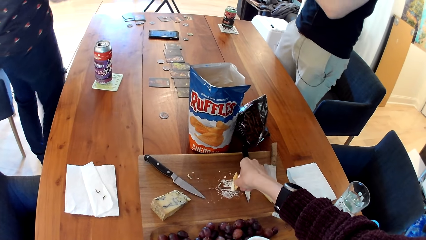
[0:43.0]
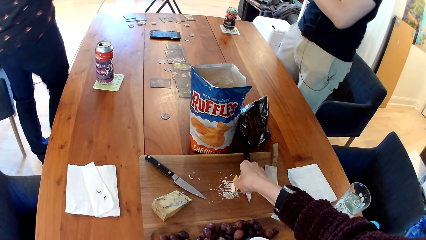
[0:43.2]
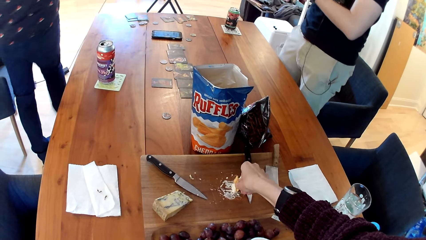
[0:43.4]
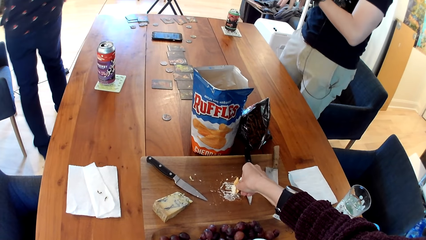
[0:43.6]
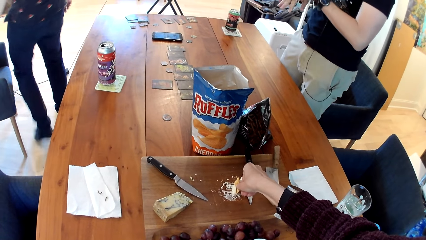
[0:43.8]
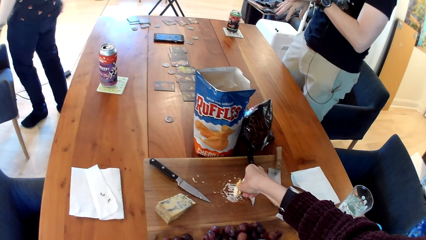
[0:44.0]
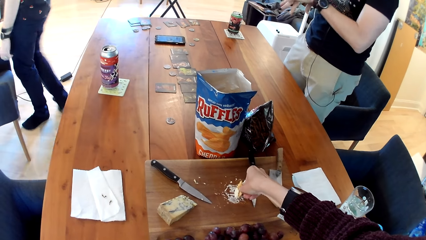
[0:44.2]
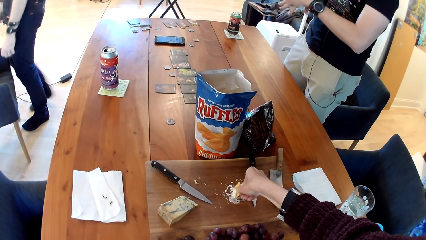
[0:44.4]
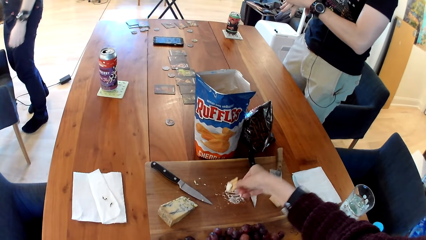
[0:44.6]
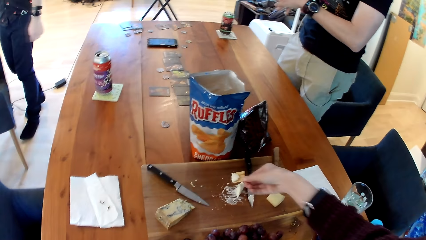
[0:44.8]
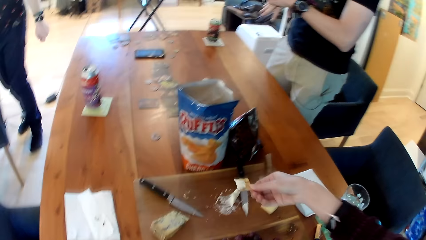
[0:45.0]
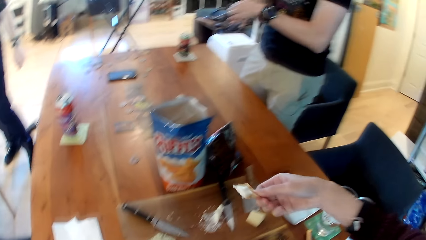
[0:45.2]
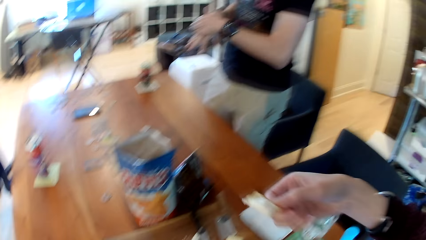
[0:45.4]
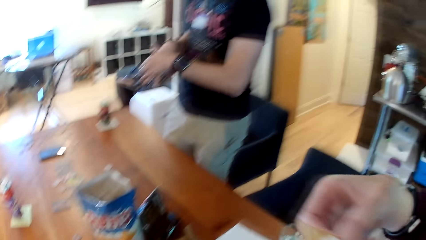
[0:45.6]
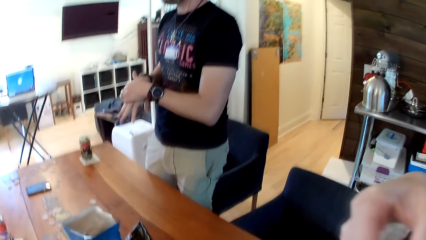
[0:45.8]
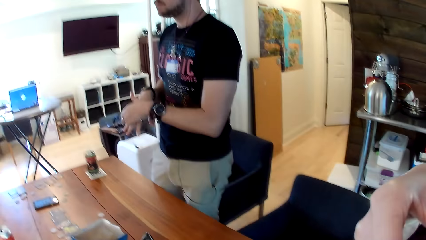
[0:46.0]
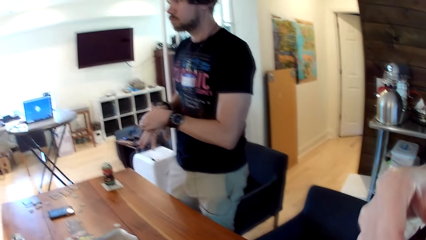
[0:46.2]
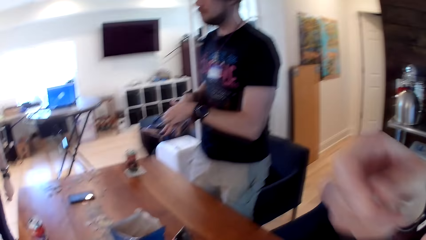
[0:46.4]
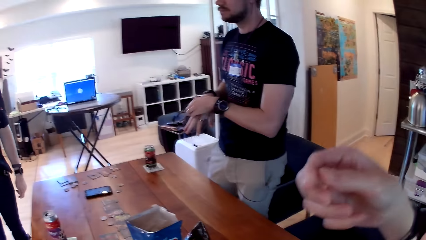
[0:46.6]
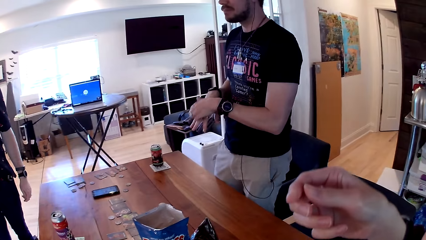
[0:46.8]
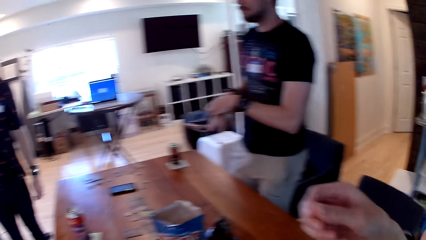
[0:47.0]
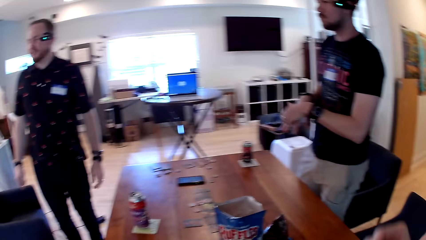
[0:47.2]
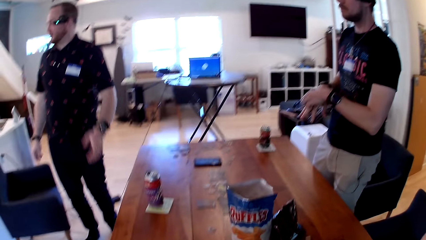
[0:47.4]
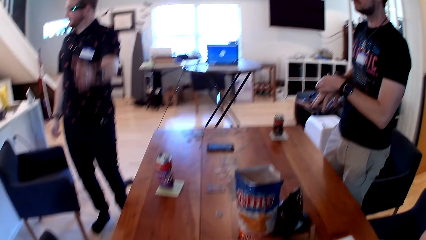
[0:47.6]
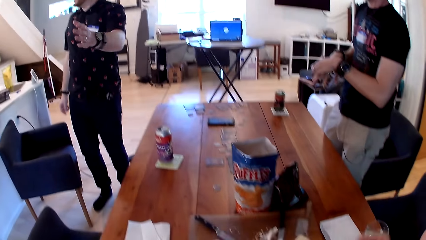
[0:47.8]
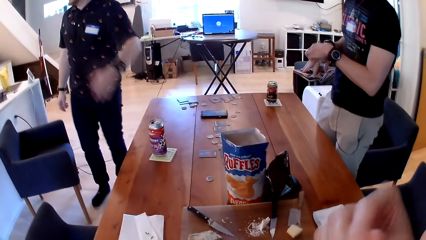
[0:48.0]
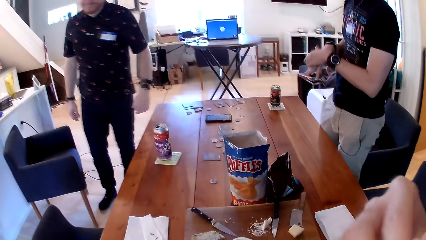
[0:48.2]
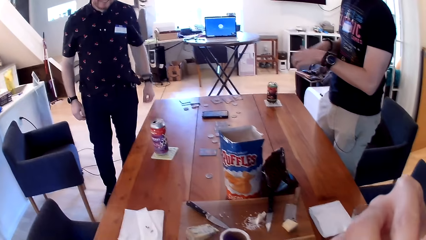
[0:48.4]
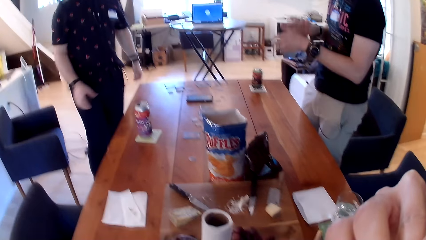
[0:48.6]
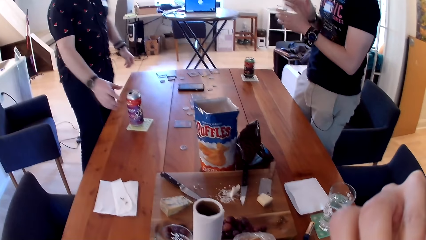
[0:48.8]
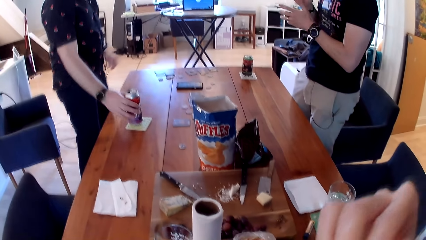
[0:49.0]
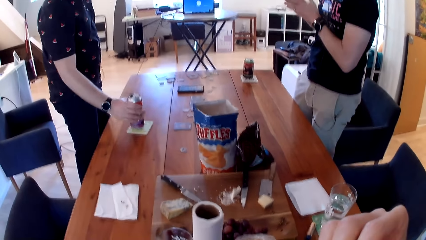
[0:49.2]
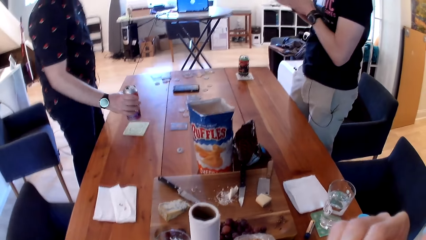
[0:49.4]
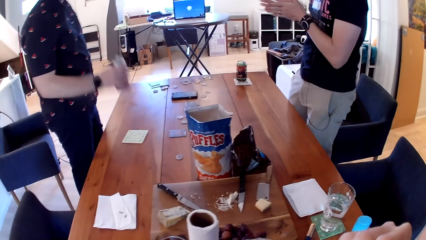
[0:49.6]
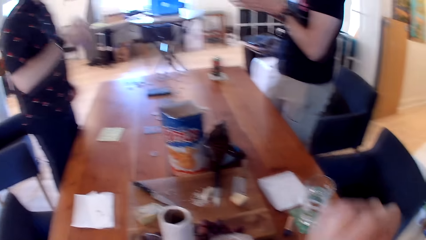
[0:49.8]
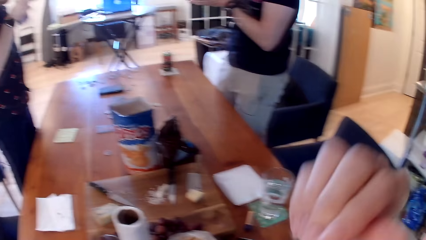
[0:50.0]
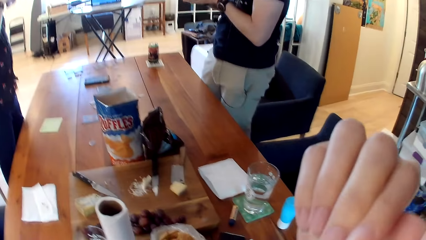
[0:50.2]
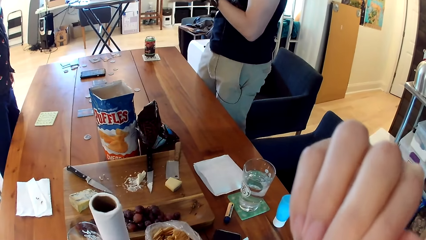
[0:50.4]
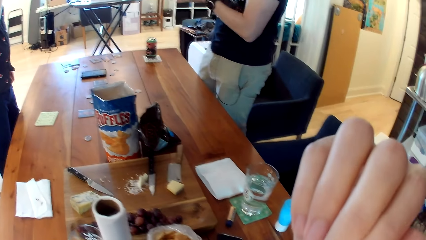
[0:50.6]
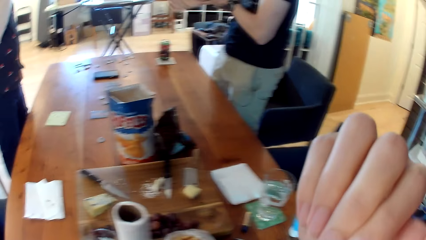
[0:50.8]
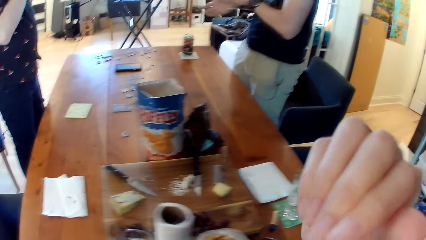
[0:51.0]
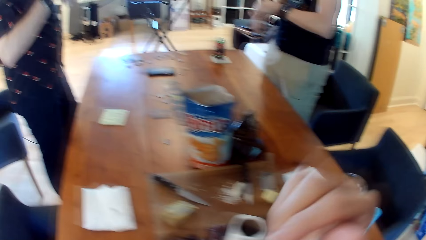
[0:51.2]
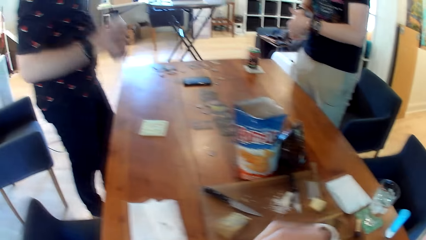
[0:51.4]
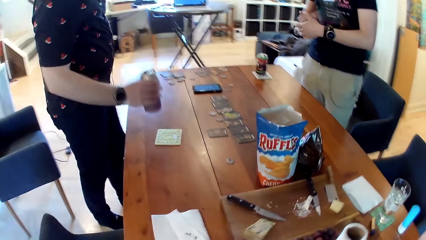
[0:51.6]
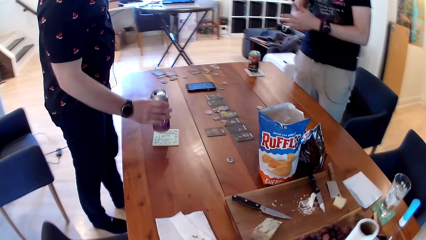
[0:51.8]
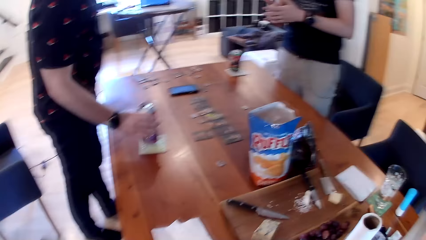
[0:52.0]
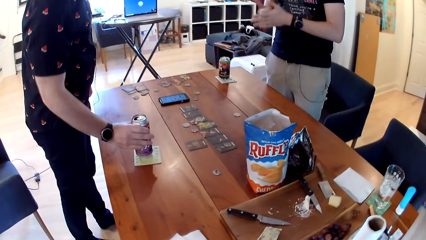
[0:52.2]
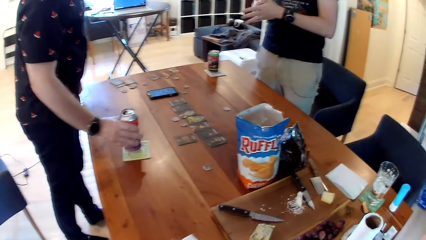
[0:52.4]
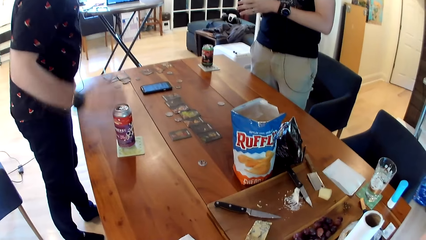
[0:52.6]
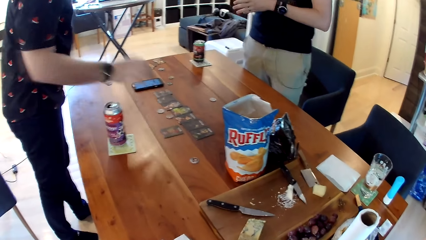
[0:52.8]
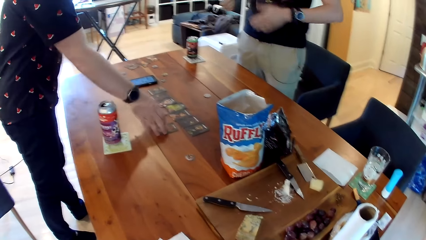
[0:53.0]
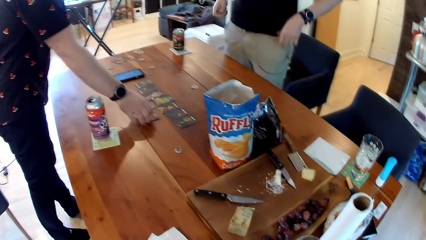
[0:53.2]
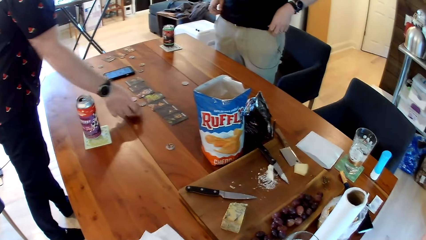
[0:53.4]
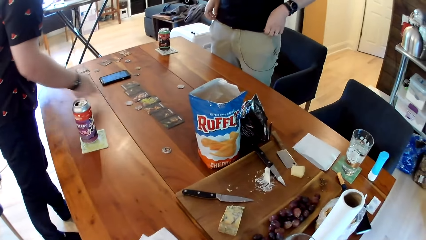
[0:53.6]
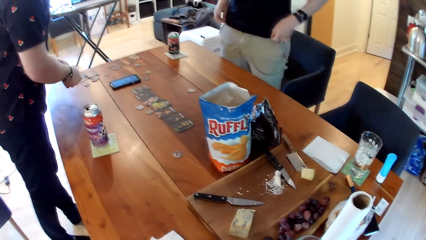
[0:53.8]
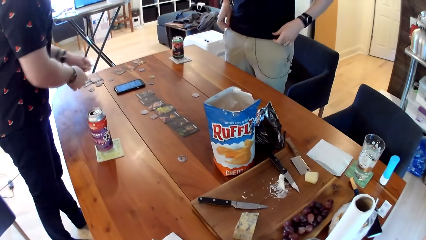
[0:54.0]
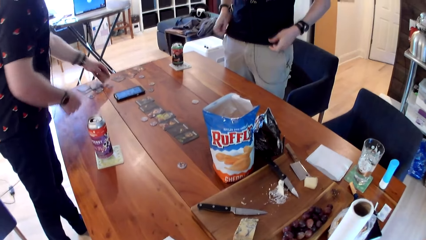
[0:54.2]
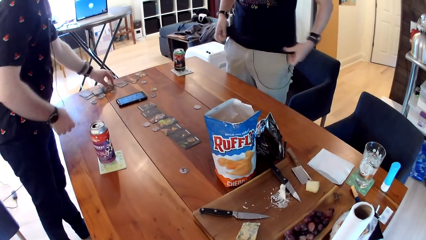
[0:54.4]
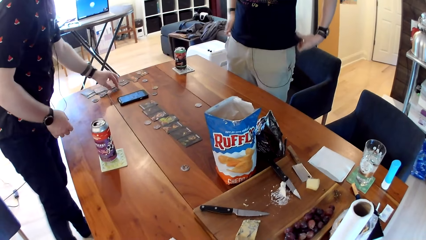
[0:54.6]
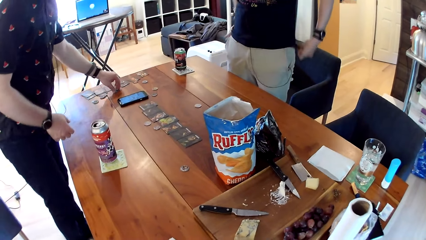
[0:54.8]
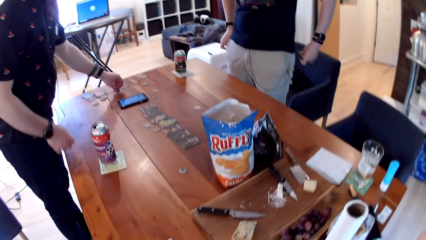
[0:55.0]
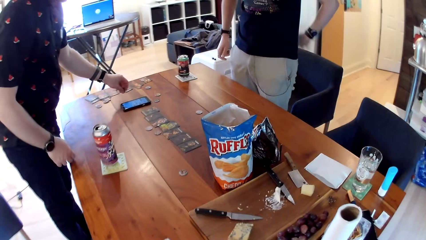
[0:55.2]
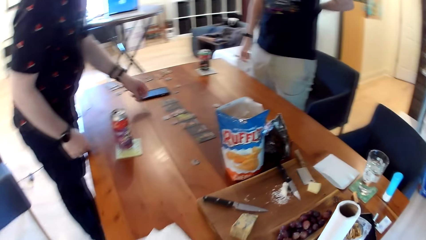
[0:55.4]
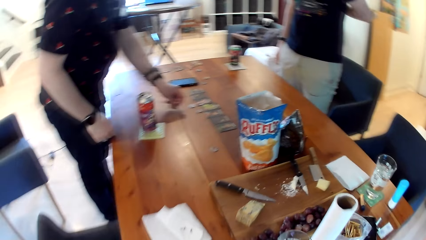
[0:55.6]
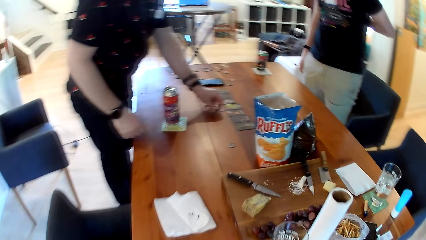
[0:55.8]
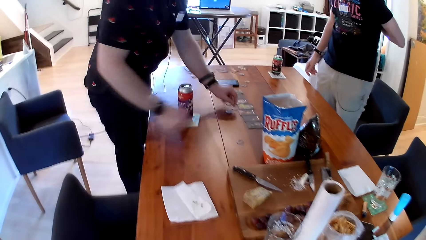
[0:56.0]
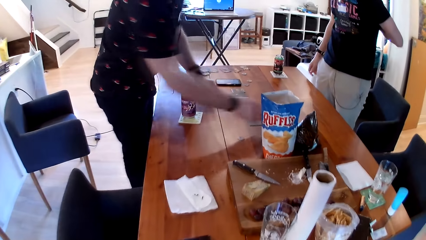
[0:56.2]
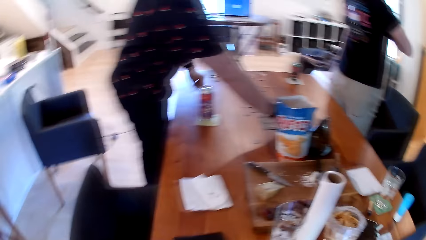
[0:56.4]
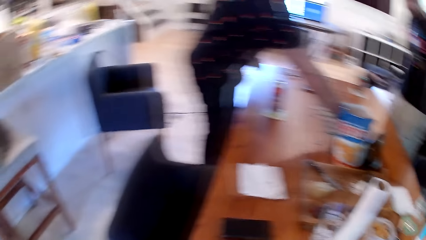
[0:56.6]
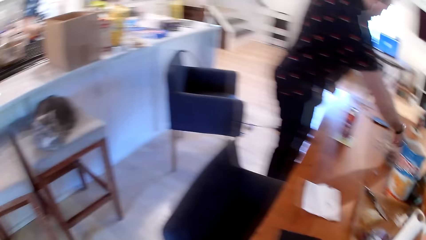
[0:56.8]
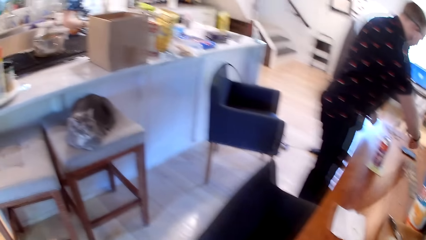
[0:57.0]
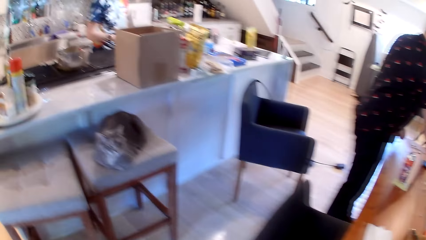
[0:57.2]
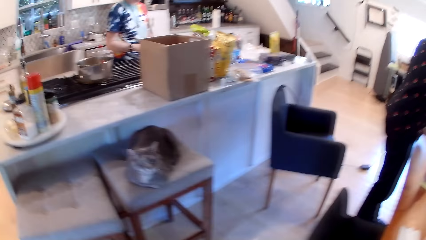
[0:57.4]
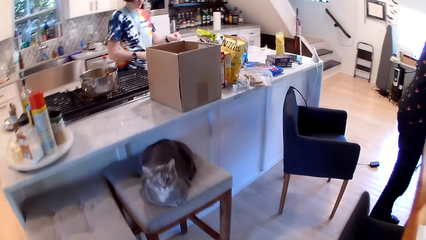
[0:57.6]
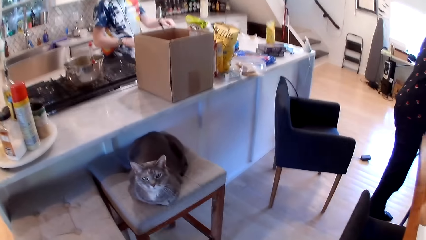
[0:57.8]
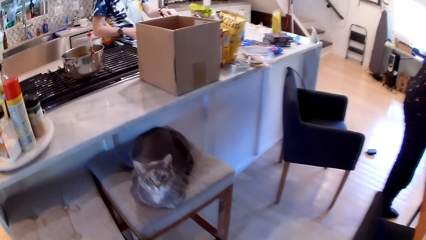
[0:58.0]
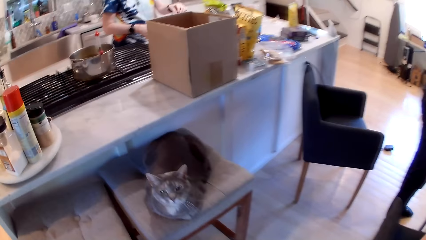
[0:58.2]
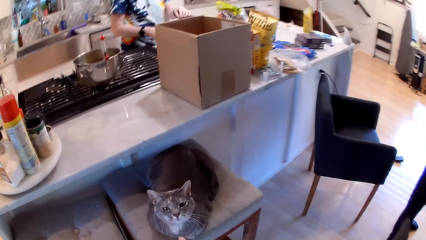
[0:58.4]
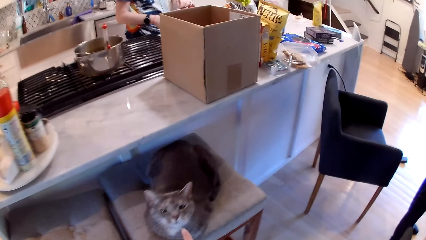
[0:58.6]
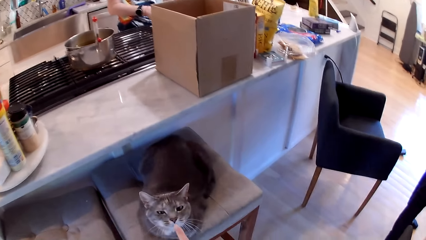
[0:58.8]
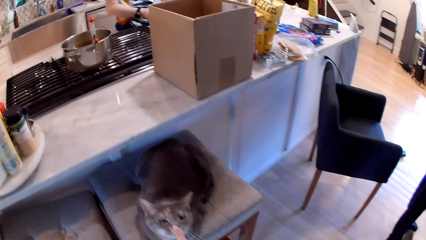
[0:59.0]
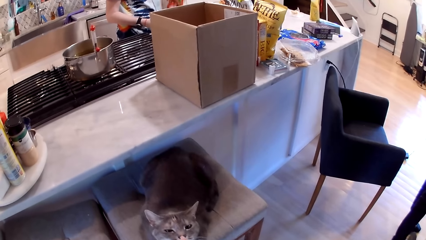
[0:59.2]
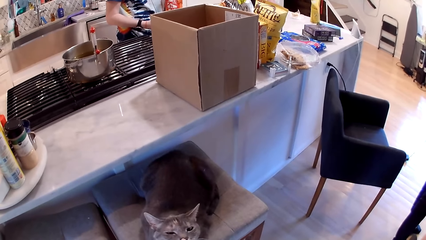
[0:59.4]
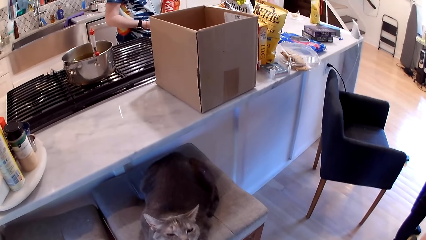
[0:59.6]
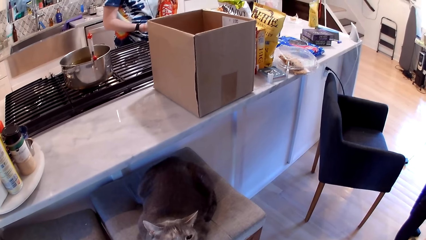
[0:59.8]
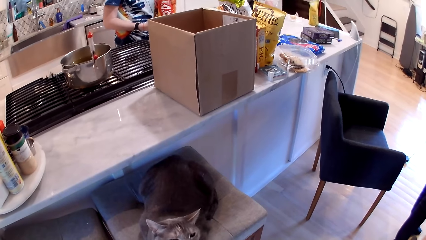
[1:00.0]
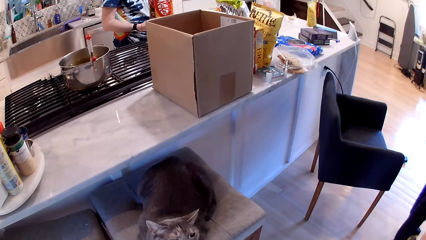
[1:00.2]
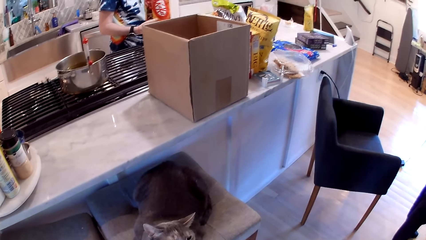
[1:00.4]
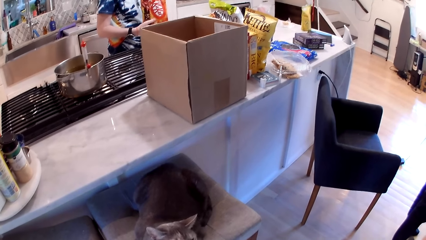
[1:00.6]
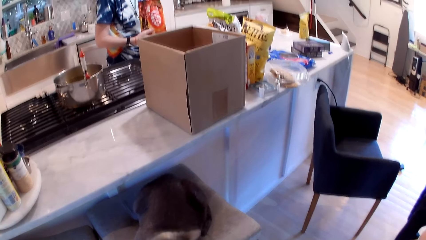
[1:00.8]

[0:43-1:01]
The camera wearer eats the biscuit with her right hand. A man scratches the hand. The man picks up the can from the coaster on the table with his right hand. The man drinks from the can with his right hand. The man places the can on the coaster on the table with his right hand. The man picks up a card from the table with his right hand and arranges the card games on the table. The man passes the card to his left hand with his right hand and places the card on the table with his left hand. The man picks up a token from the table with his left hand. The man picks up a token from the table with his right hand and places the token on the table with his right hand. The camera wearer walks to the cat. A woman holds a bag of chocolates in both hands.
